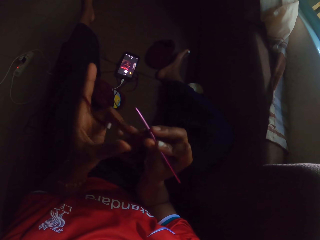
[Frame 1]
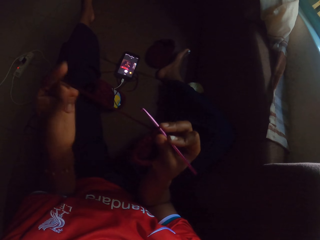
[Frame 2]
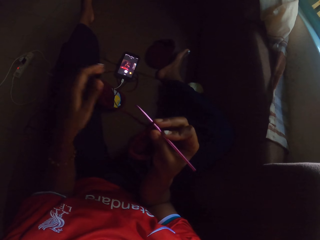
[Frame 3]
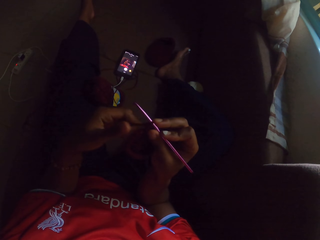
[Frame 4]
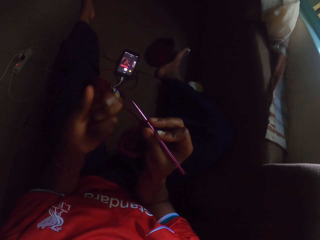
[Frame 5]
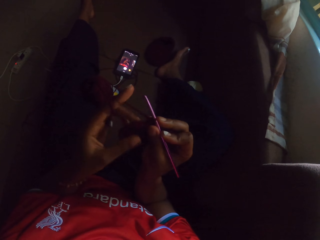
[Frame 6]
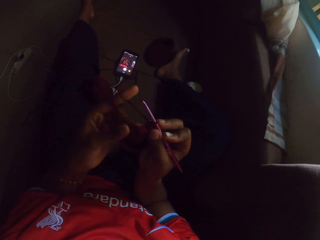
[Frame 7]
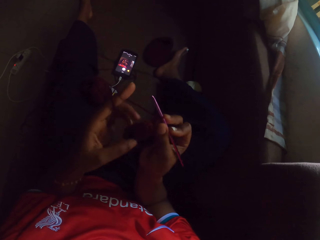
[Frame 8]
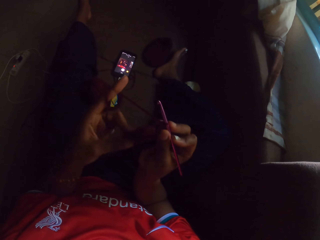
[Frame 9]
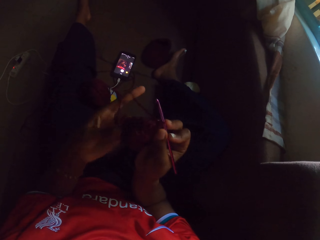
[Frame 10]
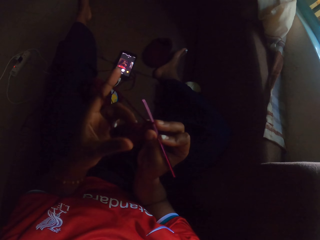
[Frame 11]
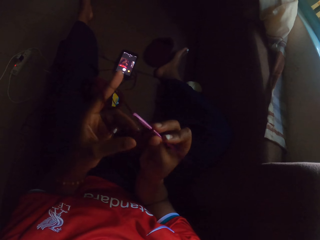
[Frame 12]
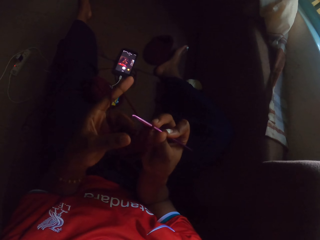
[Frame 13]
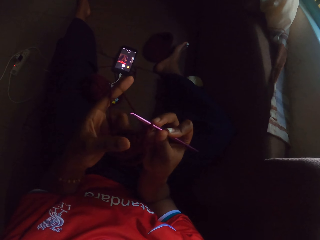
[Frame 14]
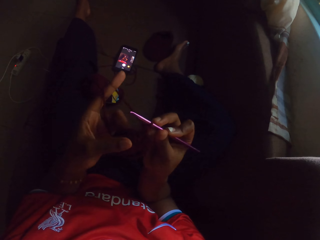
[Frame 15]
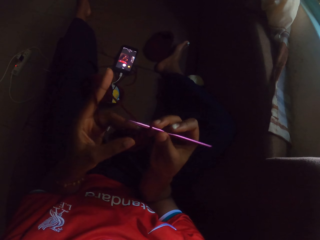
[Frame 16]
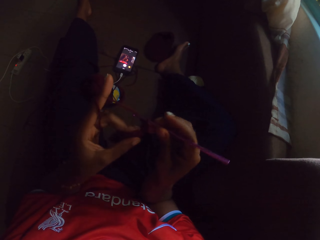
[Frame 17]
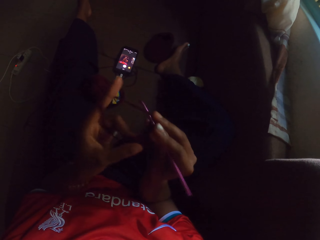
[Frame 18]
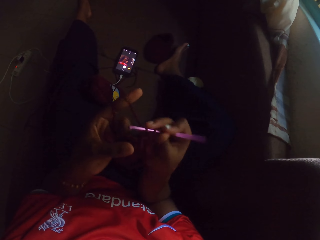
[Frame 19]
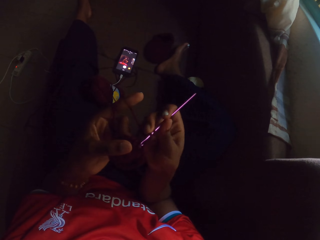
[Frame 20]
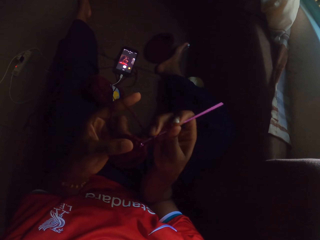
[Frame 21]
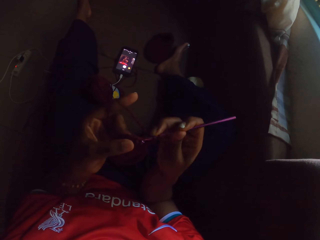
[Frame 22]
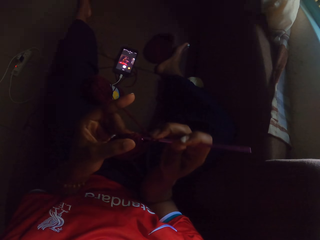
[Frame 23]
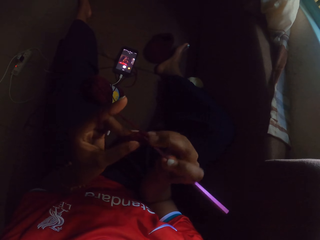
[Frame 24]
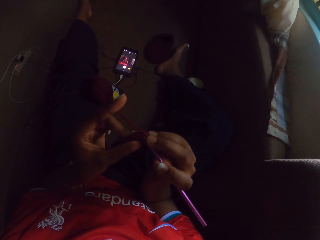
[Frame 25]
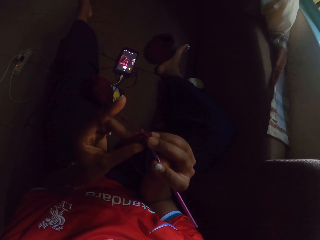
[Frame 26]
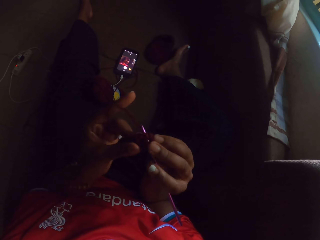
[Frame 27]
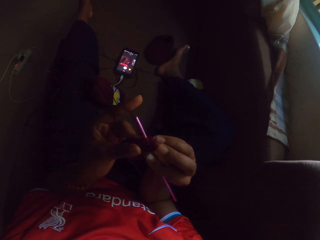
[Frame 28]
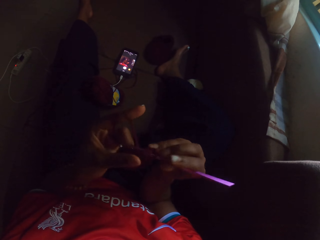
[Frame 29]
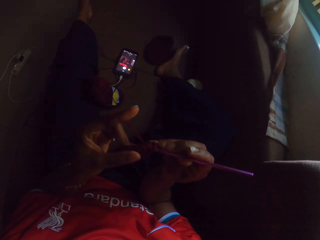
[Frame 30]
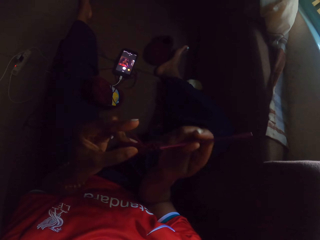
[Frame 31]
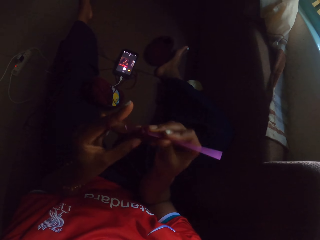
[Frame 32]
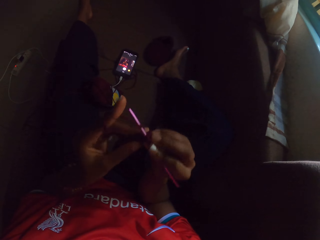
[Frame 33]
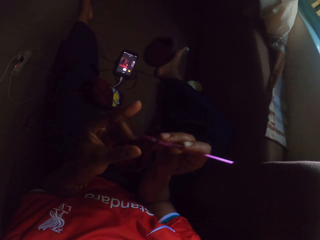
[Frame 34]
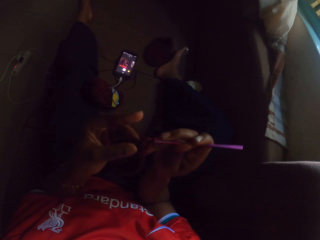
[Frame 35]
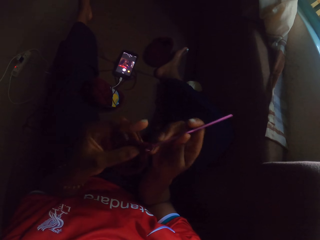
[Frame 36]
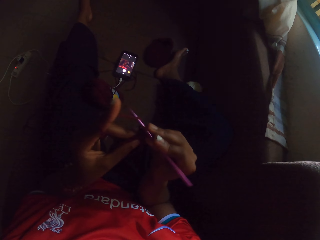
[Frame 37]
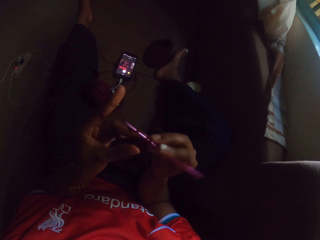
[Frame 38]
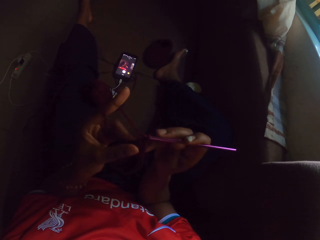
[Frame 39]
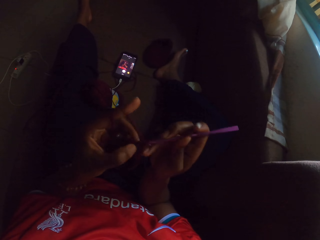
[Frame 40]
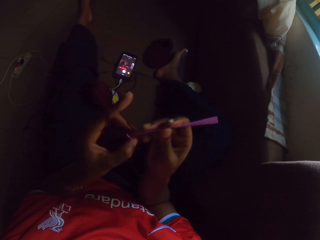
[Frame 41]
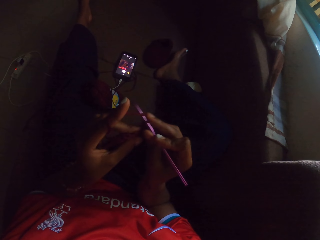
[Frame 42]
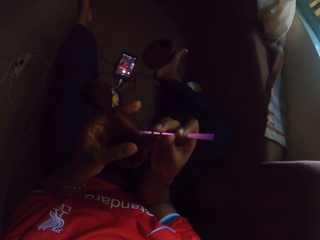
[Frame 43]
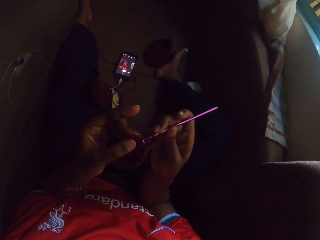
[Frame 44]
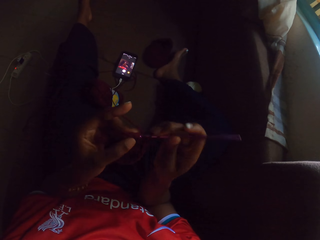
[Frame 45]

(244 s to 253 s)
The camera wearer adjusts a yarn thread with her left hand. She knits the yarn with the crochet hook.

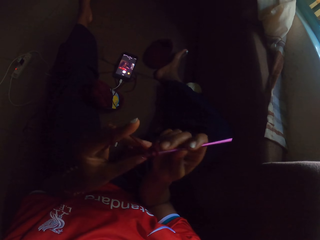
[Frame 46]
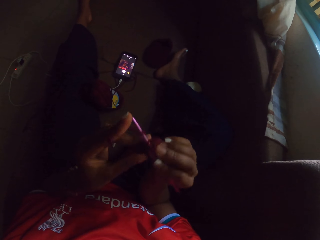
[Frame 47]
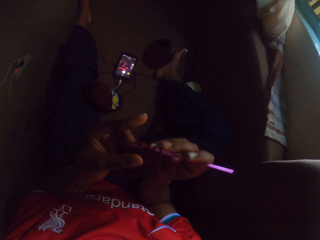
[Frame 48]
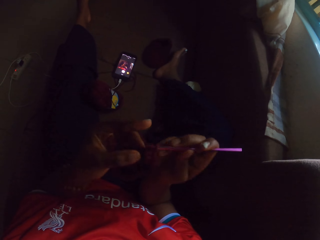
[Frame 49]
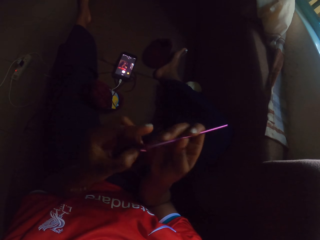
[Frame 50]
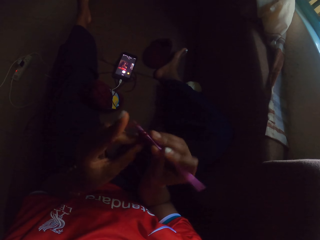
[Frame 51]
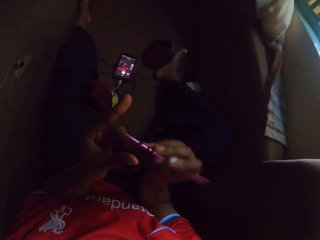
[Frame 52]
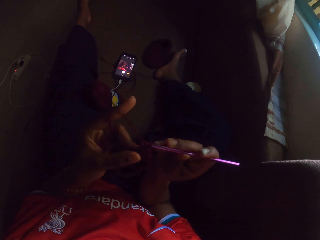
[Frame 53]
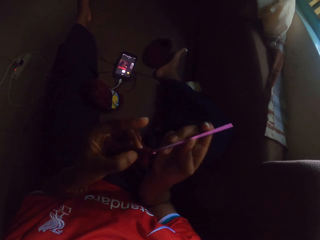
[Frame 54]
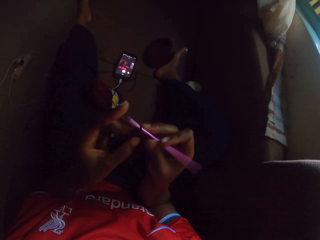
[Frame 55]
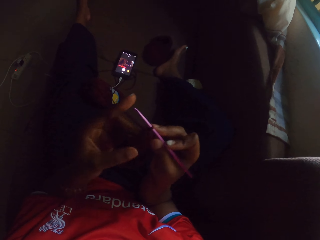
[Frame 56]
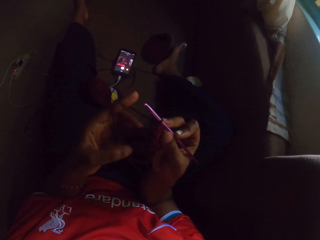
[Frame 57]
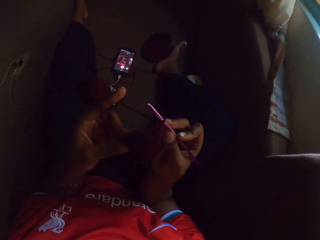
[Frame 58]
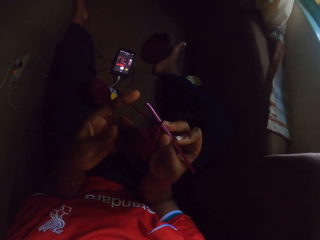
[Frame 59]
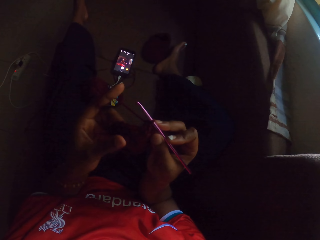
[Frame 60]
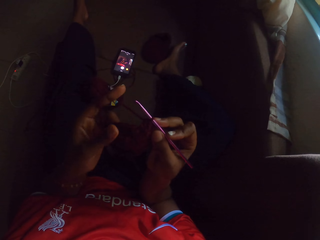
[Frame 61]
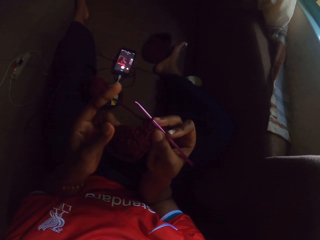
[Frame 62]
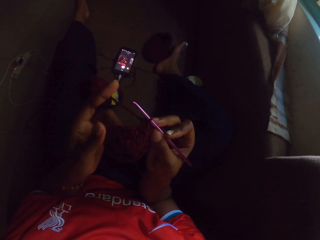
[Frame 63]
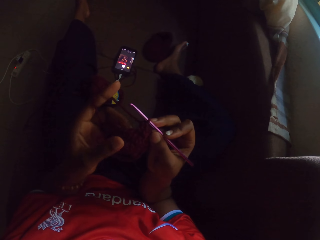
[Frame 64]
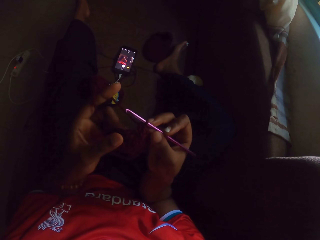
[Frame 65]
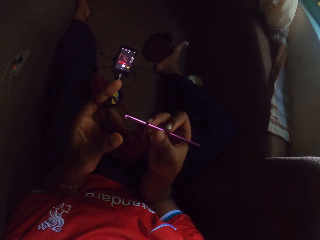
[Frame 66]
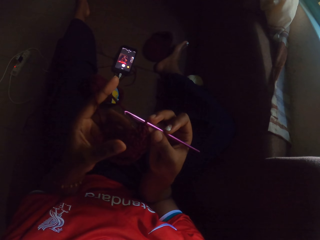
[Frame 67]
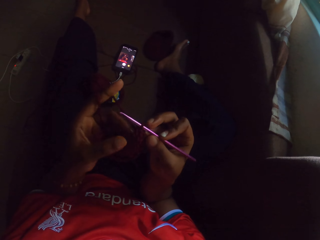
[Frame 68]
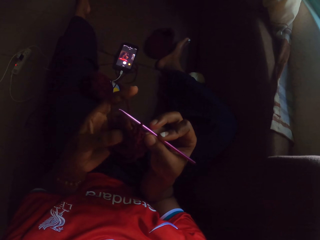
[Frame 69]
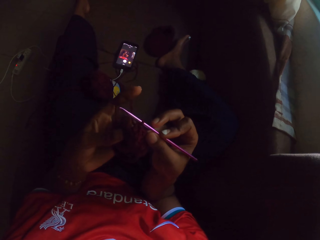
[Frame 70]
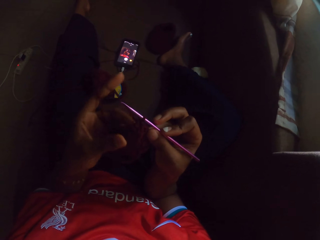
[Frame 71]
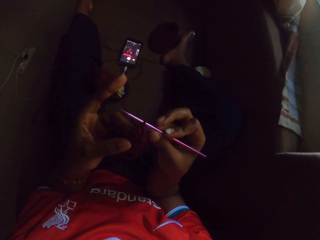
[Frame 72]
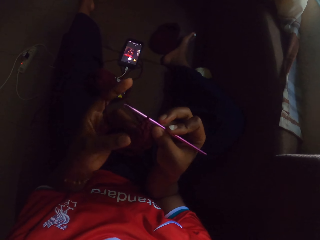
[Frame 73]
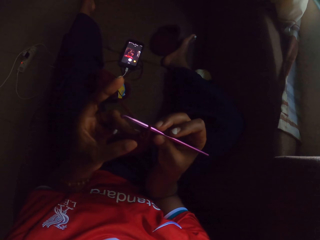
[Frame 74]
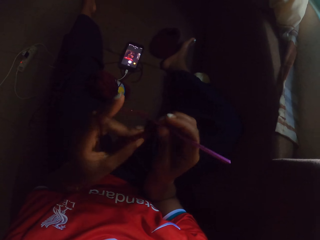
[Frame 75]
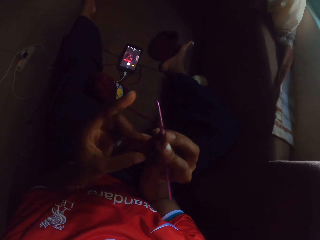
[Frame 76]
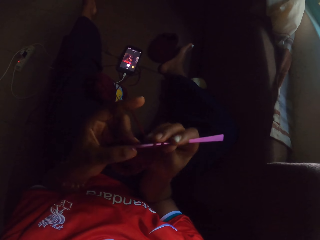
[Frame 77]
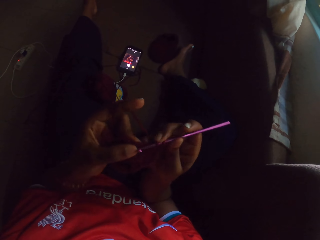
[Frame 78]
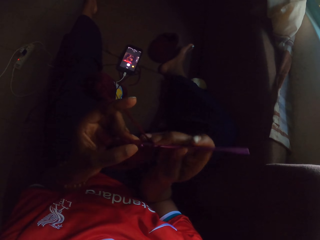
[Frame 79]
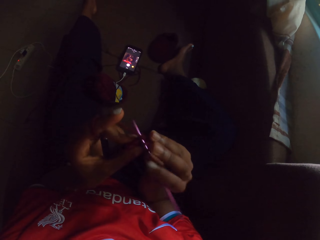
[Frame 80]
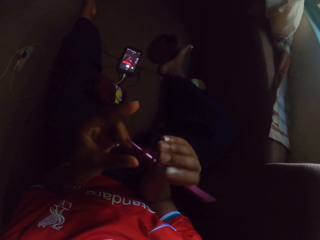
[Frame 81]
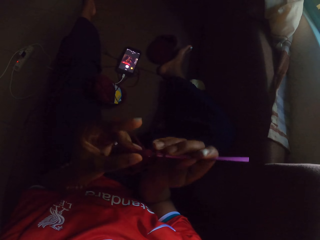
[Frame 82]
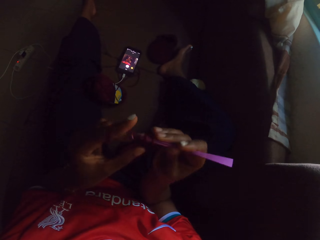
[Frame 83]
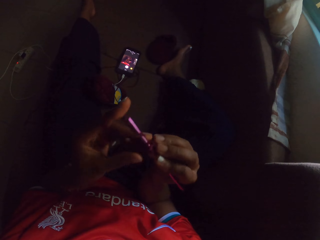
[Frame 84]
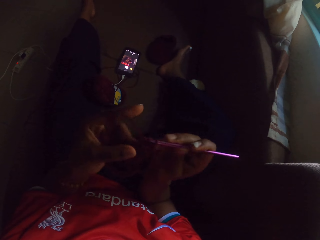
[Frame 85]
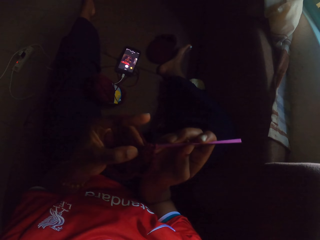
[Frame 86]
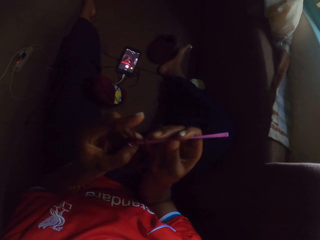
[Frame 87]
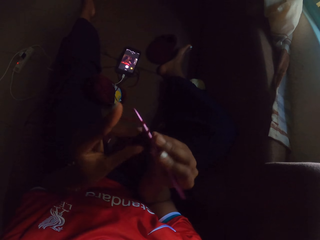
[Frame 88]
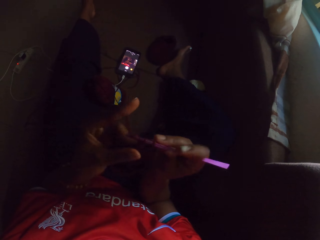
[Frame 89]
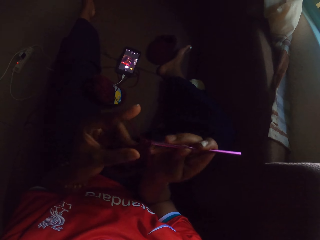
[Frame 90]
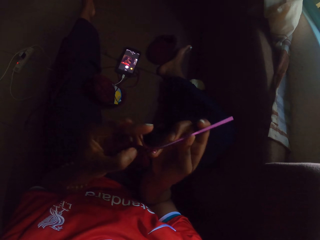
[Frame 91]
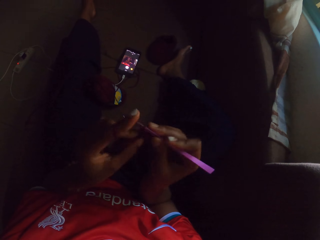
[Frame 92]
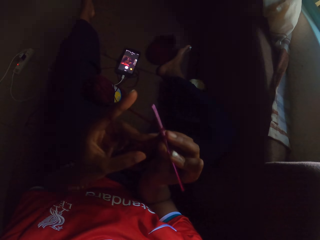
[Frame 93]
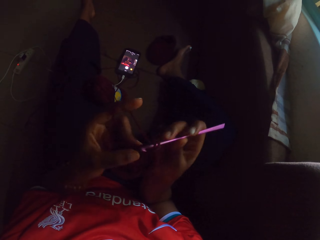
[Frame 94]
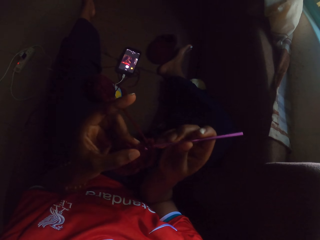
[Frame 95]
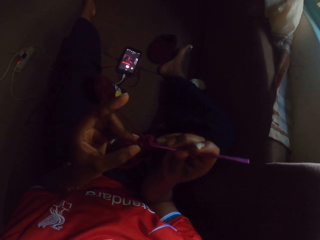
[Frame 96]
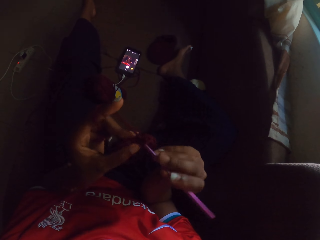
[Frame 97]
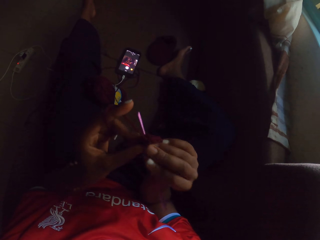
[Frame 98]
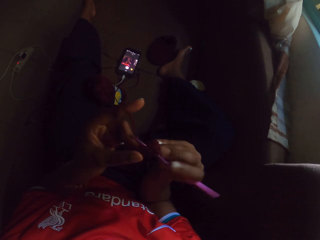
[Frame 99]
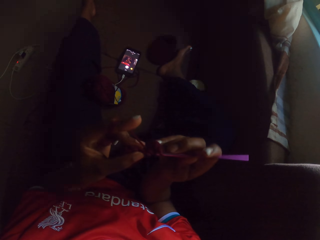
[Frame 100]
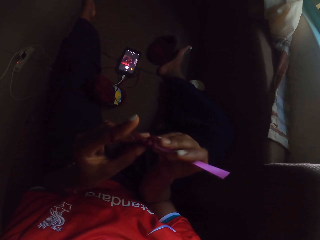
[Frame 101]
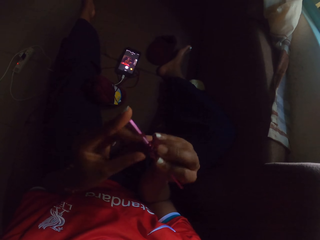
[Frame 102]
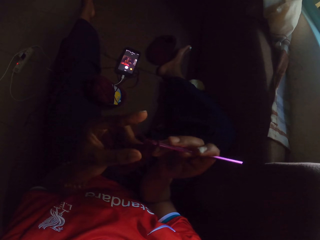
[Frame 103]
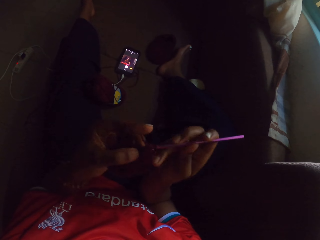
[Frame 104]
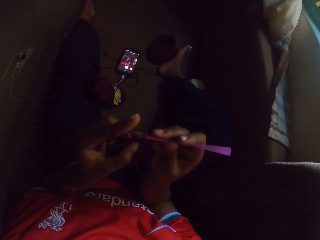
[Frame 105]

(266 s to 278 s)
The camera wearer adjusts the crocheted yarn in her left hand. She crochets the yarn with the crochet hook in her right hand.
